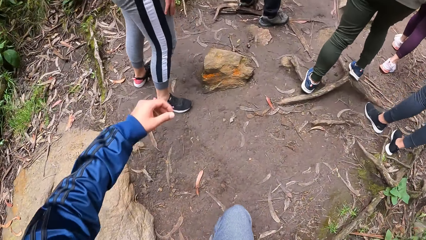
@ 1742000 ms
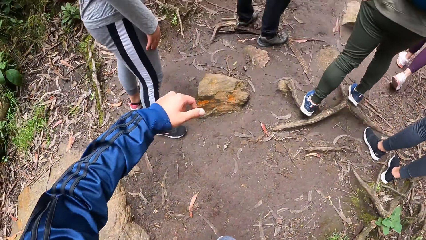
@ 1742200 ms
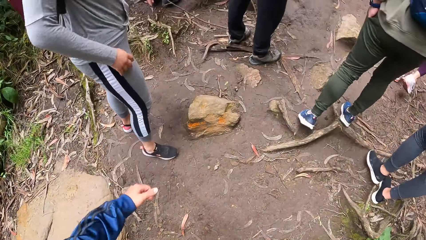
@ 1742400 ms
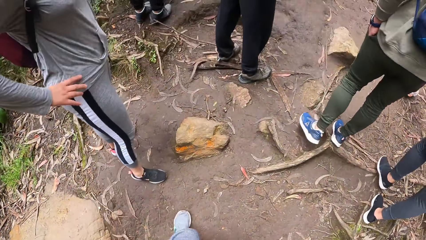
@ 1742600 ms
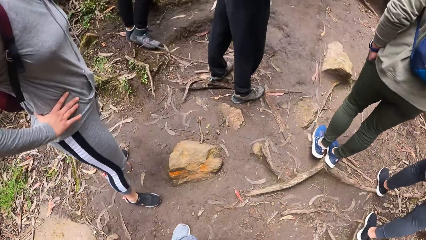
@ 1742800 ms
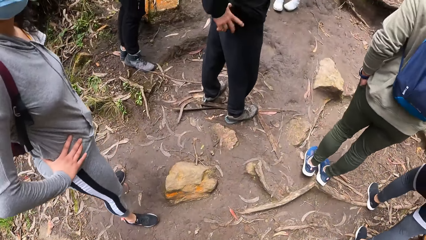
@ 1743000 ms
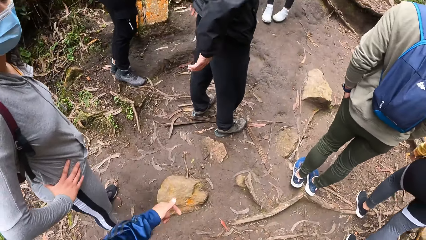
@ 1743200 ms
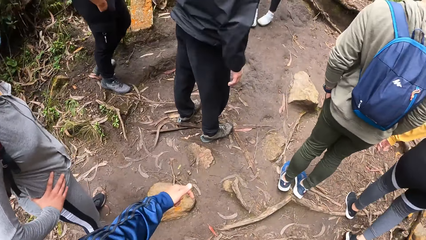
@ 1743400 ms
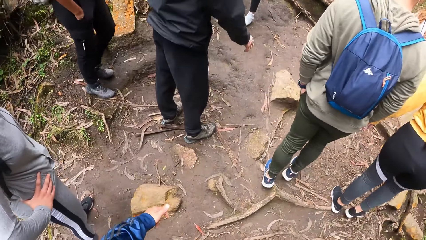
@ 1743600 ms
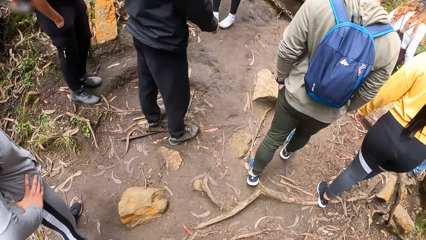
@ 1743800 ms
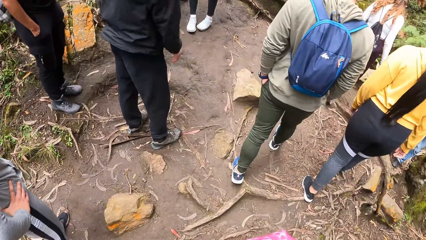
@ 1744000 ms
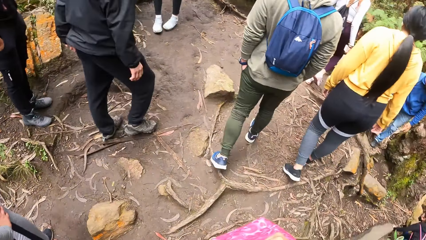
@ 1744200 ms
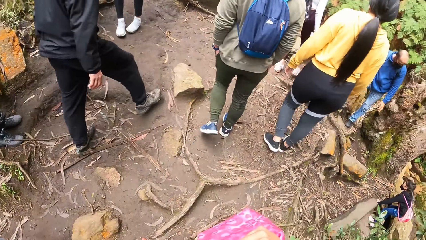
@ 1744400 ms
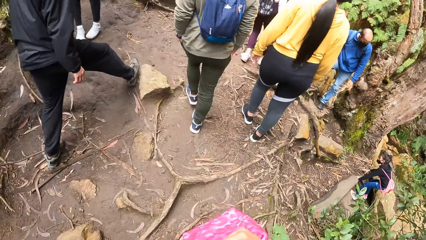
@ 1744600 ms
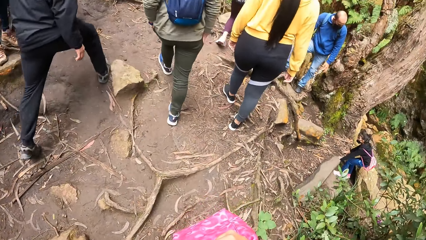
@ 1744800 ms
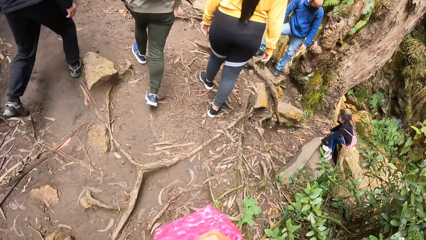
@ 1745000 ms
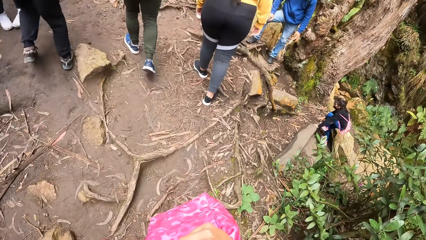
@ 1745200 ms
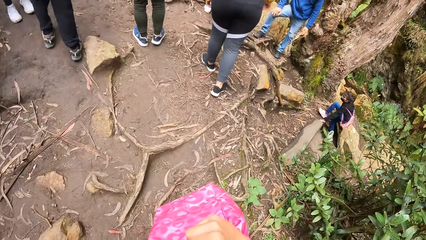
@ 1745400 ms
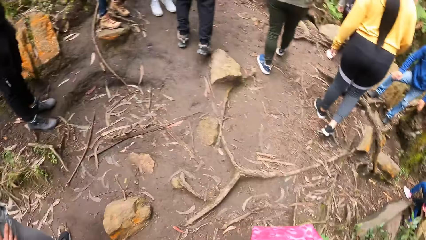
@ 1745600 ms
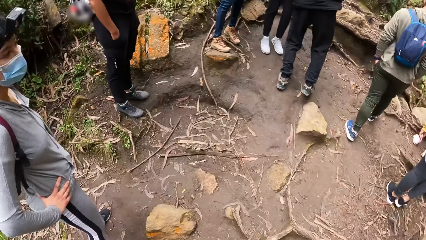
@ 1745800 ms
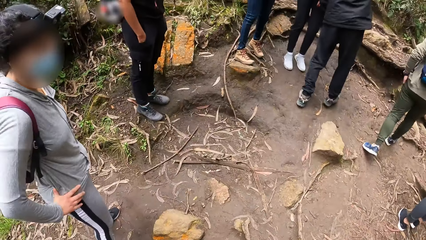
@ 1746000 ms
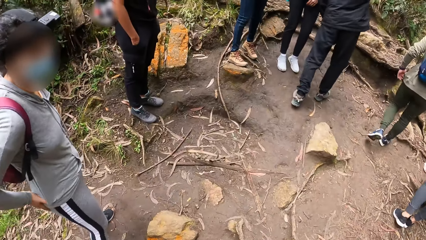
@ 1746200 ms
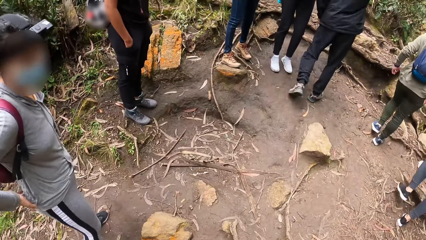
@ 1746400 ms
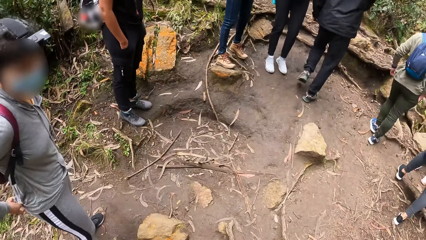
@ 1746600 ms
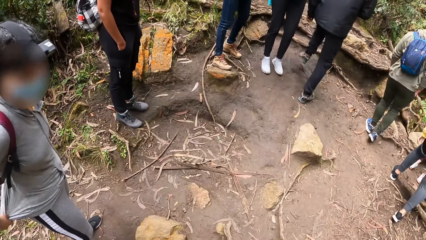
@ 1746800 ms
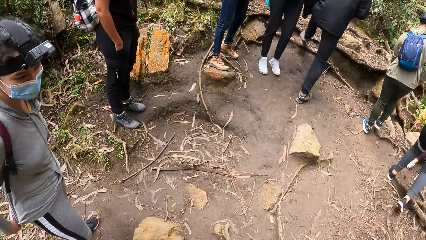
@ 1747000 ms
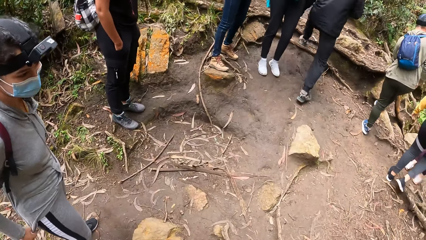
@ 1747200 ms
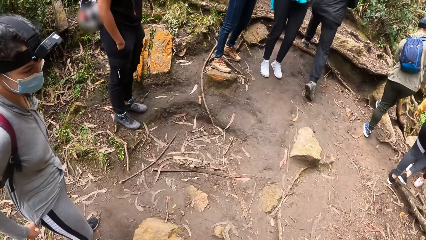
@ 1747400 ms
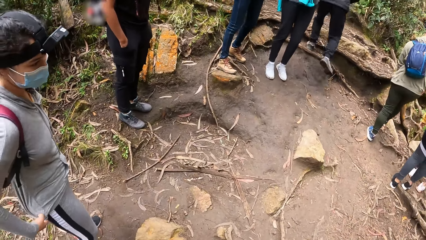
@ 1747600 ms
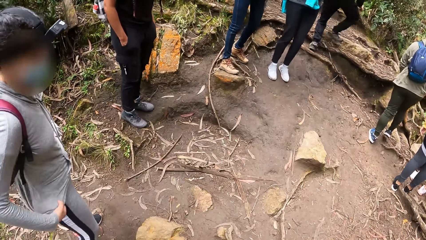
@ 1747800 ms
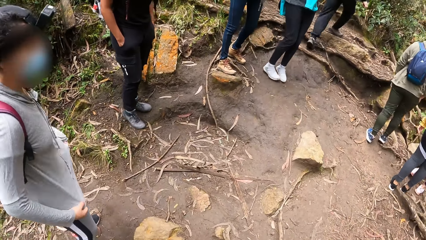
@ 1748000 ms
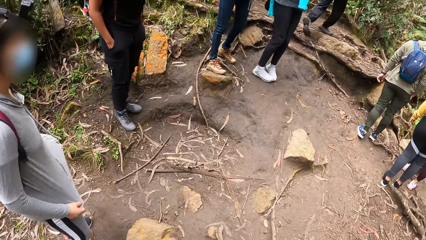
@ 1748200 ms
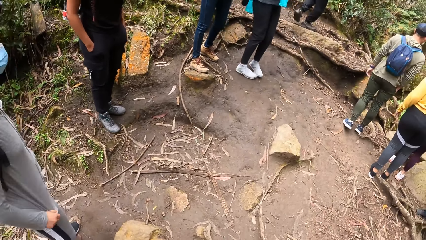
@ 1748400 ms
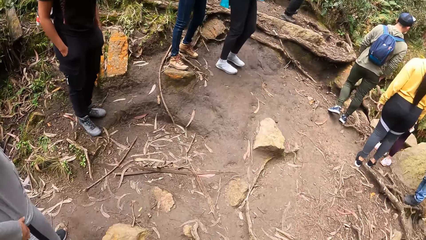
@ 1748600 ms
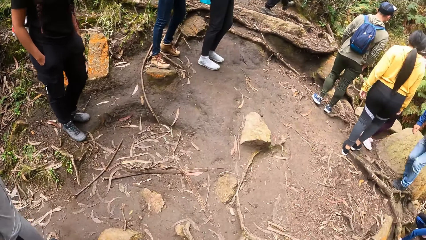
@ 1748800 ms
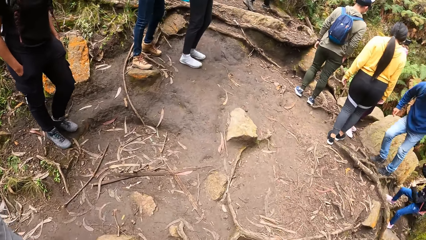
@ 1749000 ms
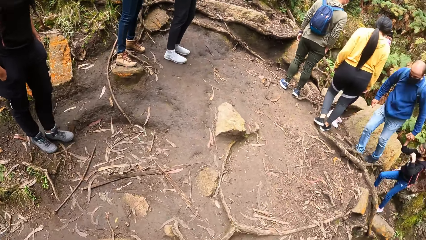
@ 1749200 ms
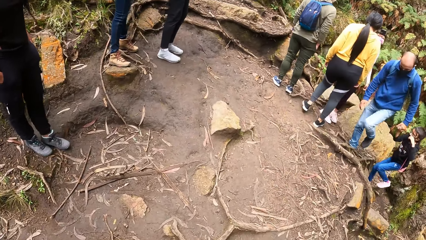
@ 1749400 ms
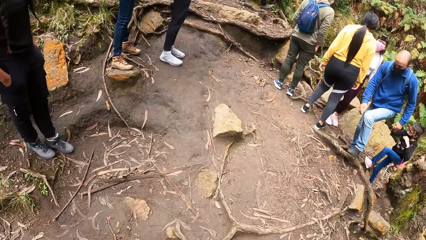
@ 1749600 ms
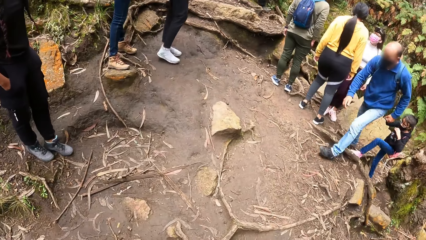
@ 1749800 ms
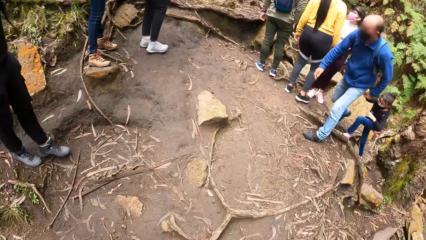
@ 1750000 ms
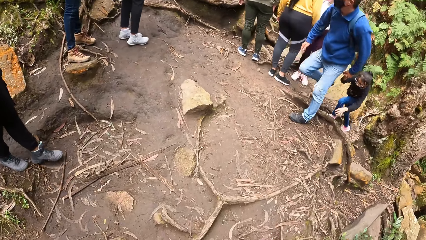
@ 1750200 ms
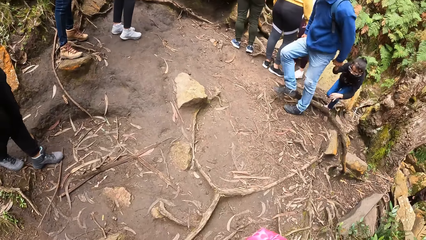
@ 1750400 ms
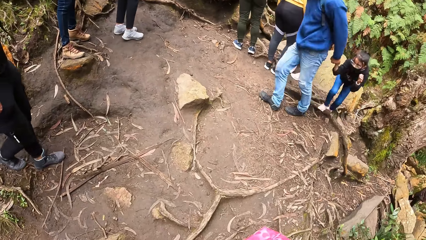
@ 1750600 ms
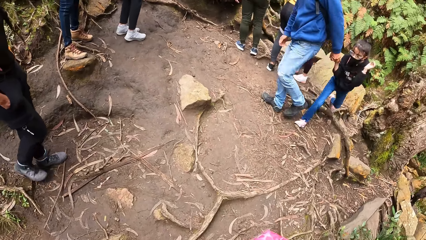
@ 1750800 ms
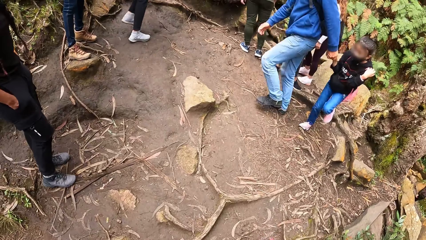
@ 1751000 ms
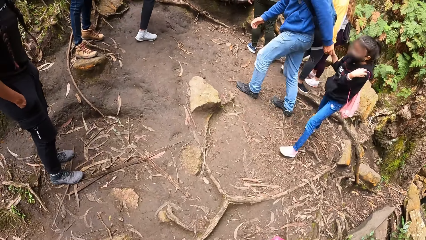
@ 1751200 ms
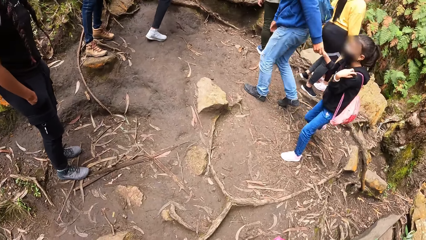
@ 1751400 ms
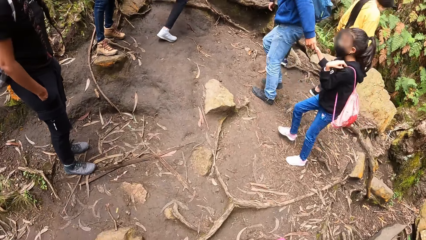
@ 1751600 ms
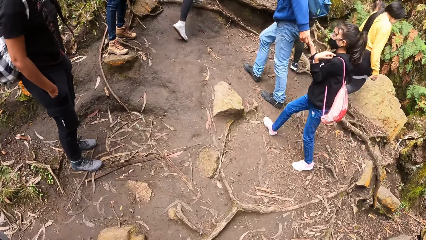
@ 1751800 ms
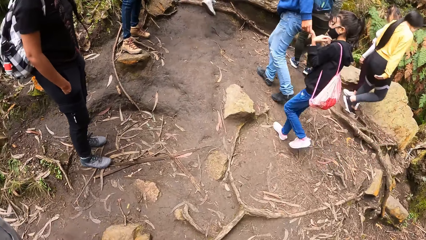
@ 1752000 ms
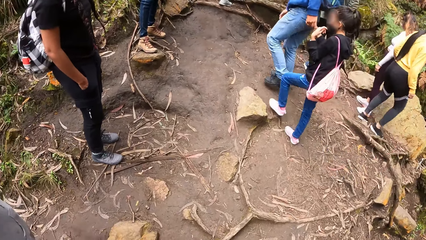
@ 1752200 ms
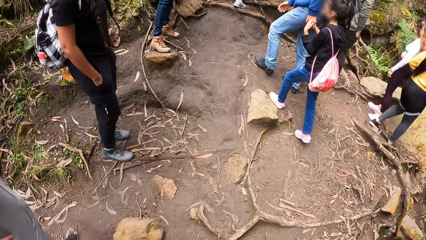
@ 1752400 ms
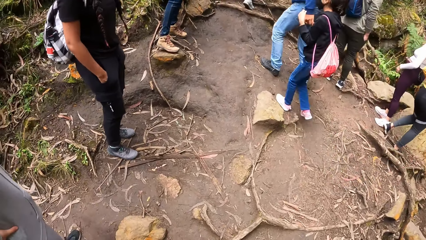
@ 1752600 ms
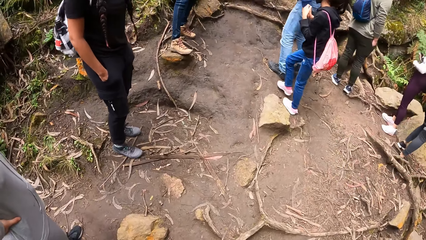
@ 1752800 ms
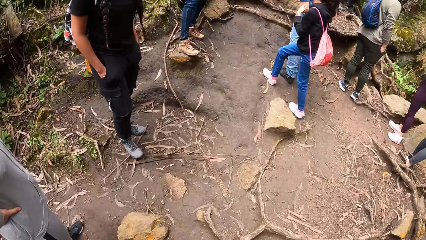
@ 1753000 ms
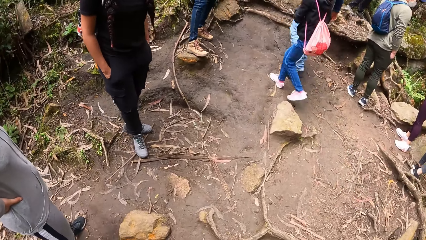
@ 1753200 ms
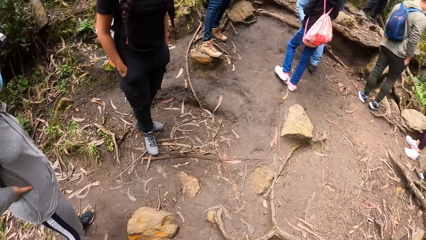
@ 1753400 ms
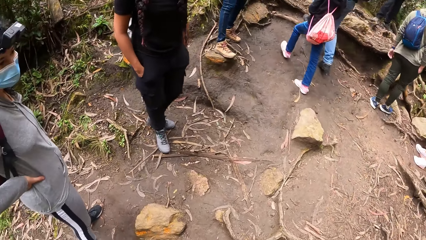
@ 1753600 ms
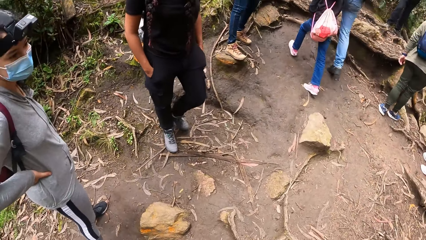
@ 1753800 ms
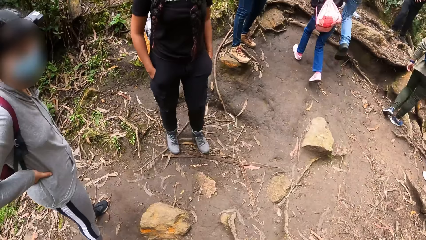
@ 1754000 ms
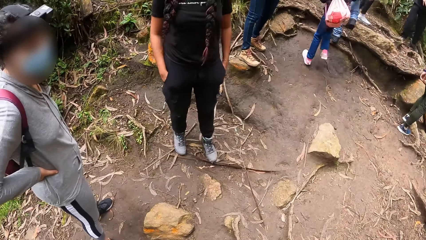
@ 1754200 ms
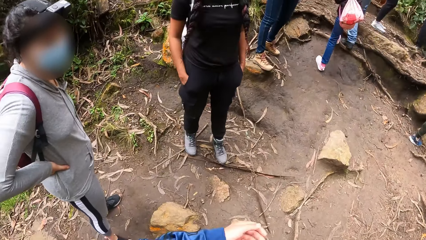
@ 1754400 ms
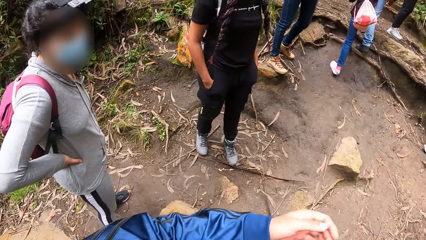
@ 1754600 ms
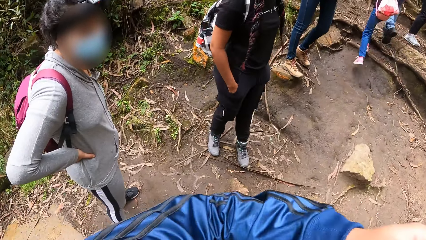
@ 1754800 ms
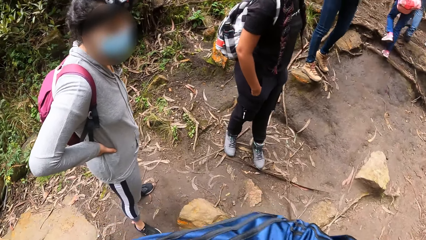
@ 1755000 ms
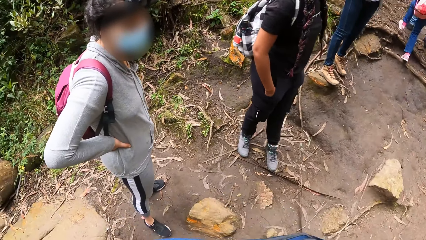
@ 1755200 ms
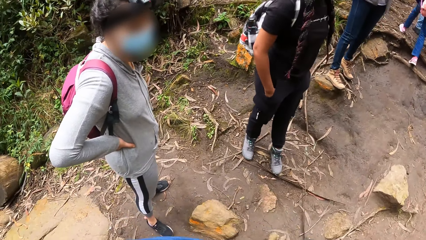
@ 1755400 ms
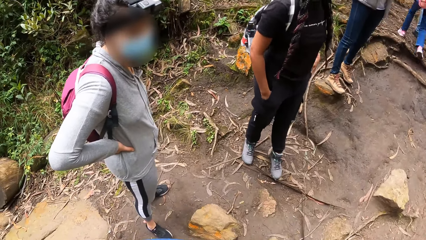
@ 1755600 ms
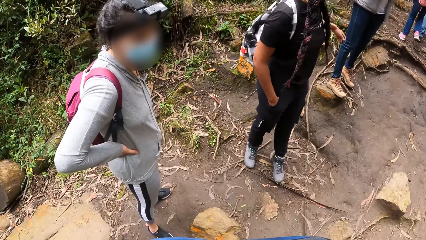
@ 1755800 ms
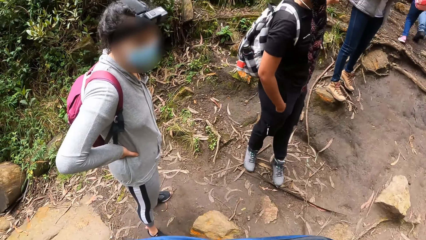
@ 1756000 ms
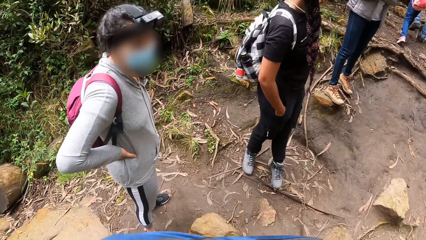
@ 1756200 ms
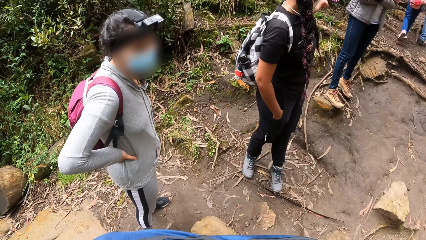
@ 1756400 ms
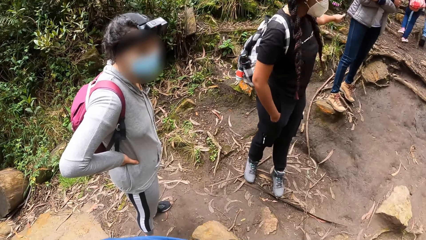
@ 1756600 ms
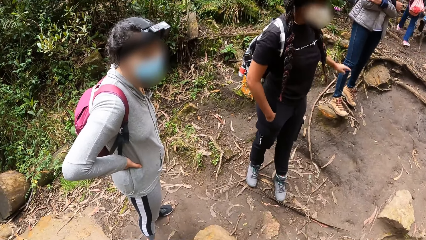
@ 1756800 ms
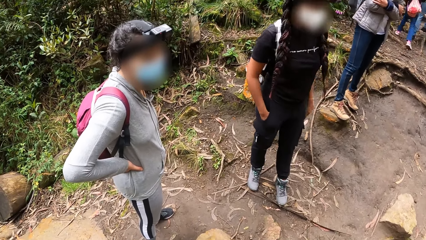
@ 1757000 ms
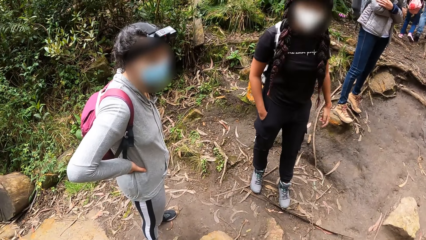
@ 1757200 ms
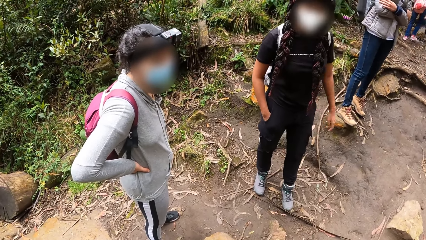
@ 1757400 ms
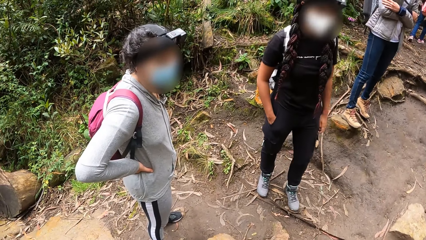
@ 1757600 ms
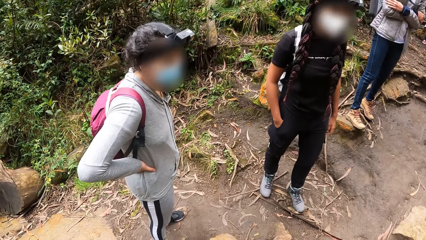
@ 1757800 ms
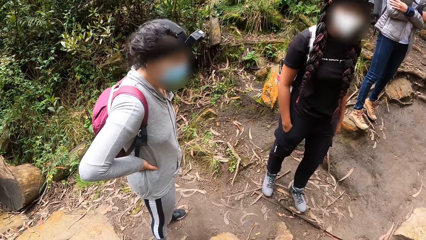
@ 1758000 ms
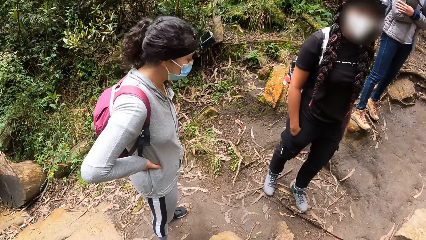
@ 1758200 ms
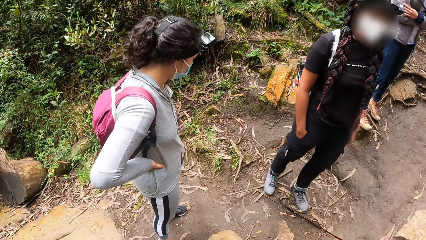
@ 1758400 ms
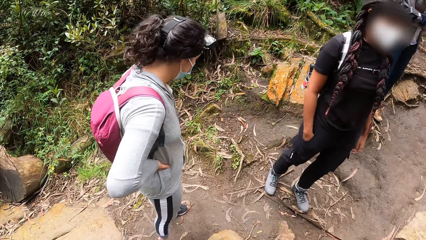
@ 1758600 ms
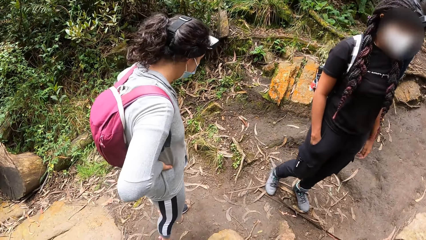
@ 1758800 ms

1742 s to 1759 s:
The camera wearer interacts with a woman. They interact with the woman and another woman. They do something. A woman points at something.
